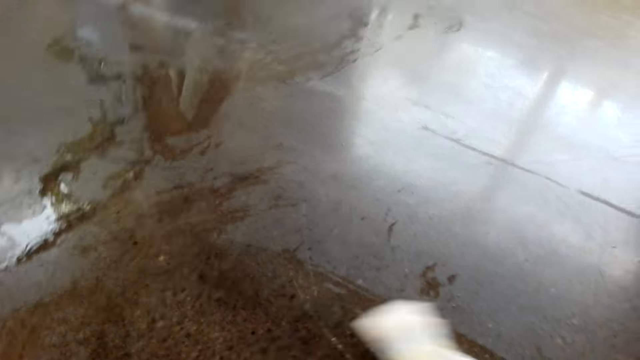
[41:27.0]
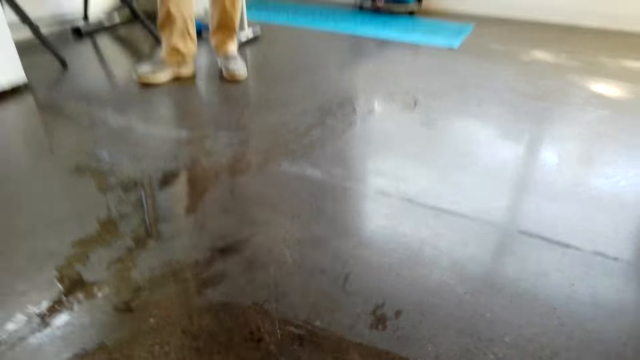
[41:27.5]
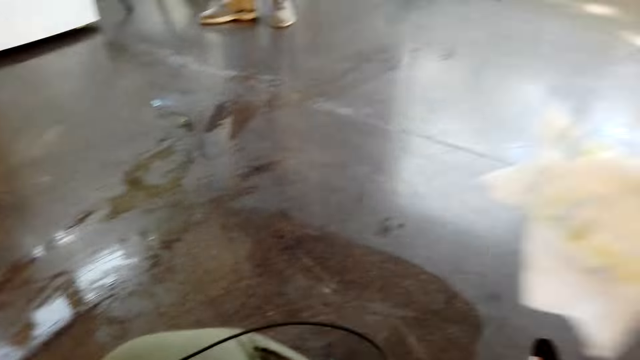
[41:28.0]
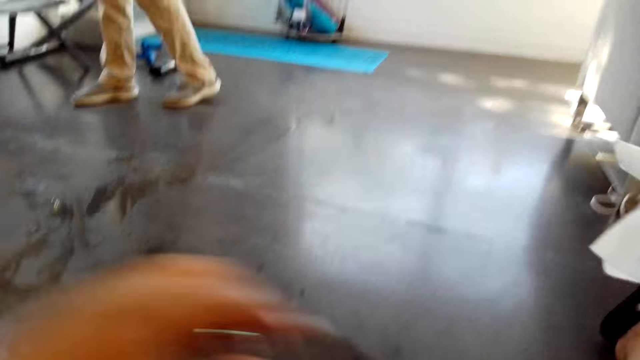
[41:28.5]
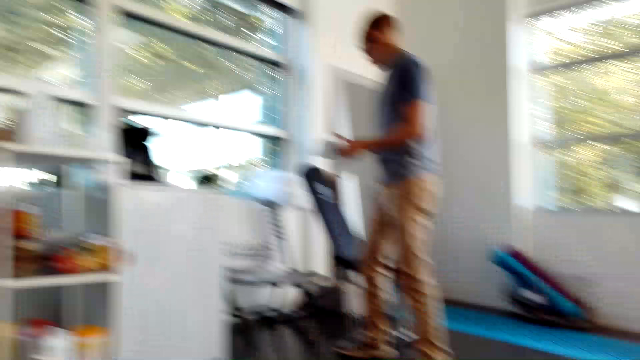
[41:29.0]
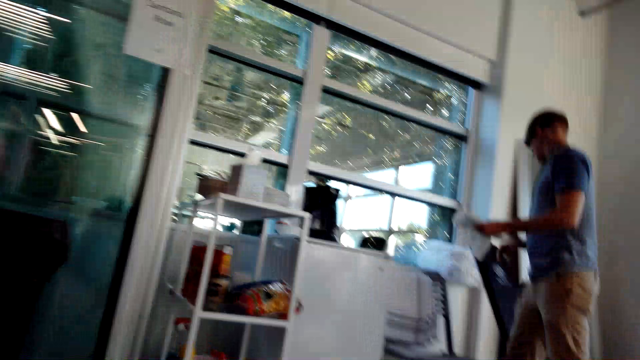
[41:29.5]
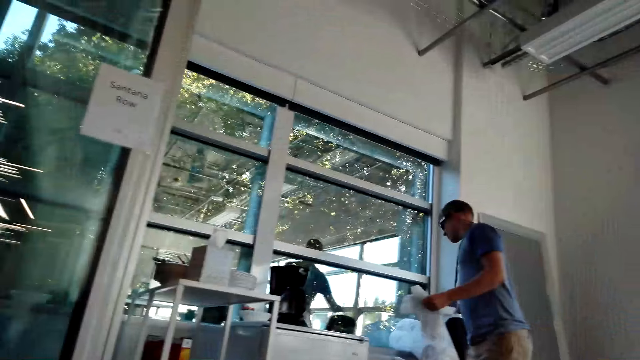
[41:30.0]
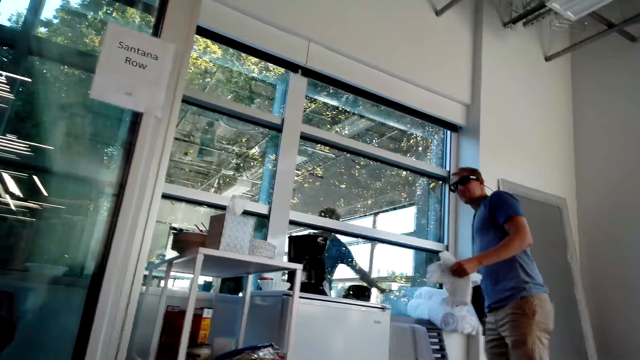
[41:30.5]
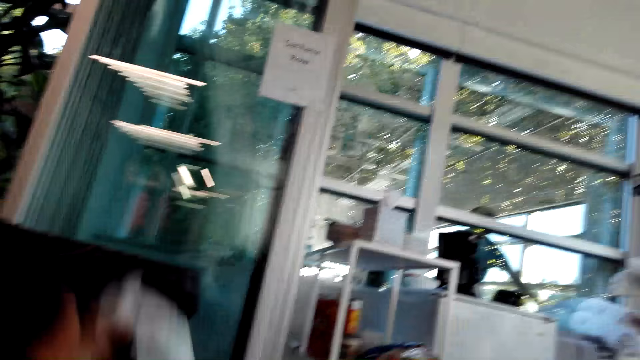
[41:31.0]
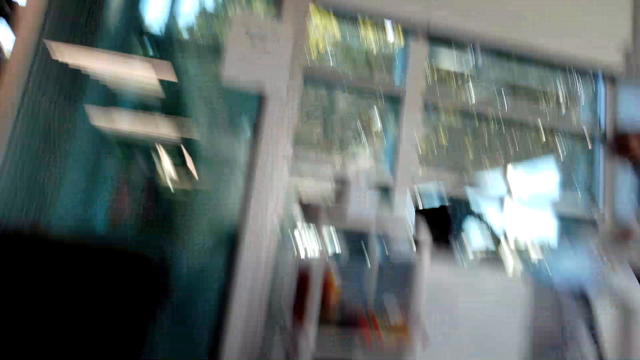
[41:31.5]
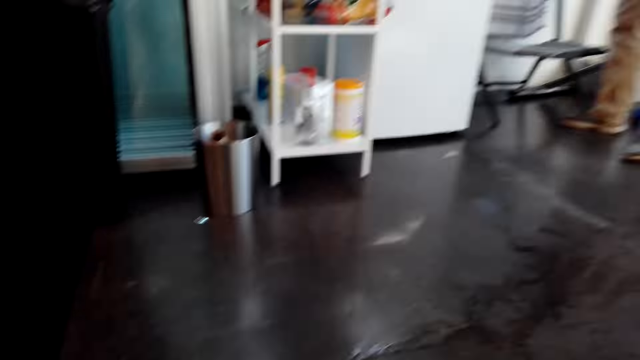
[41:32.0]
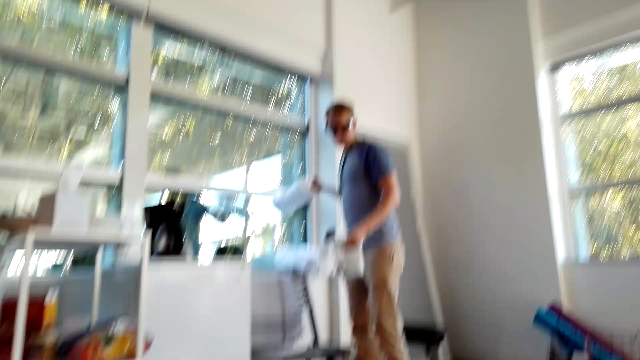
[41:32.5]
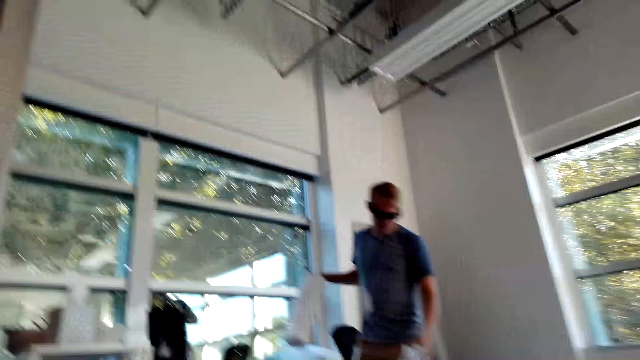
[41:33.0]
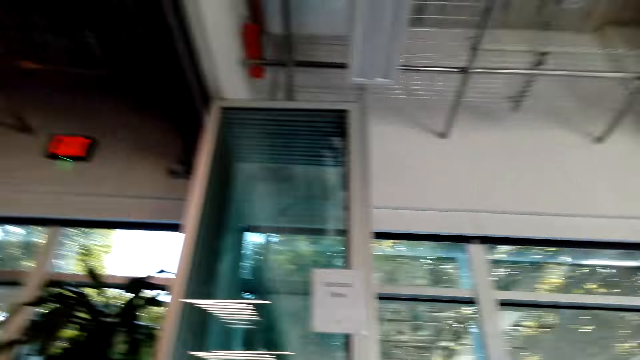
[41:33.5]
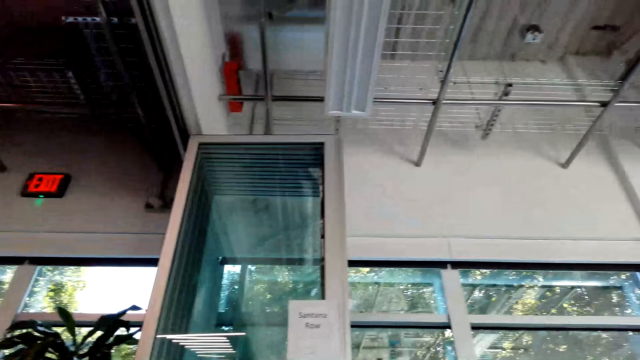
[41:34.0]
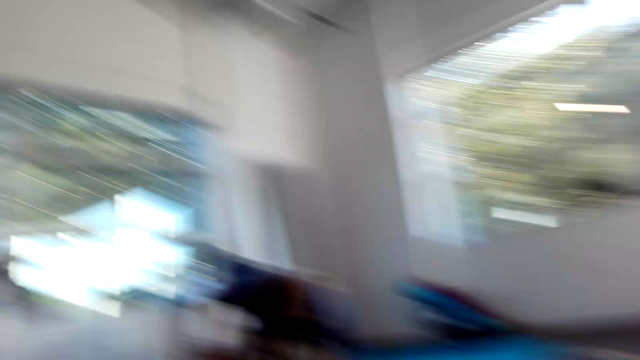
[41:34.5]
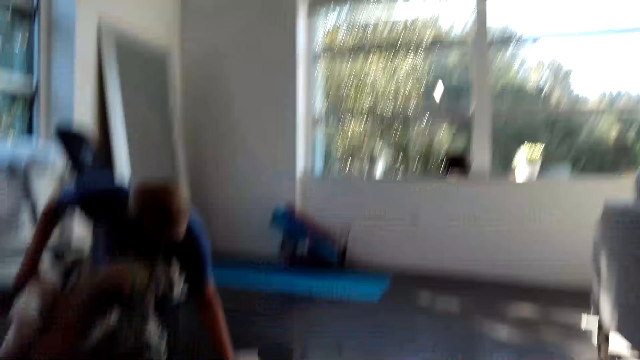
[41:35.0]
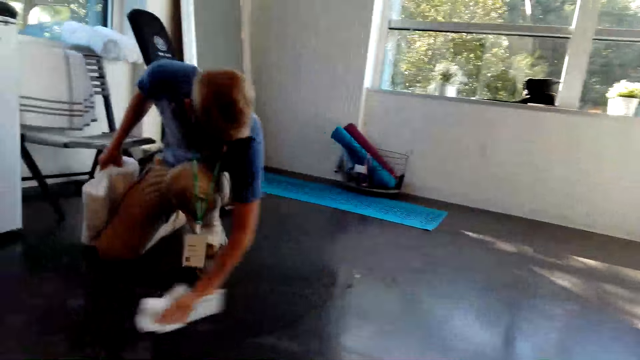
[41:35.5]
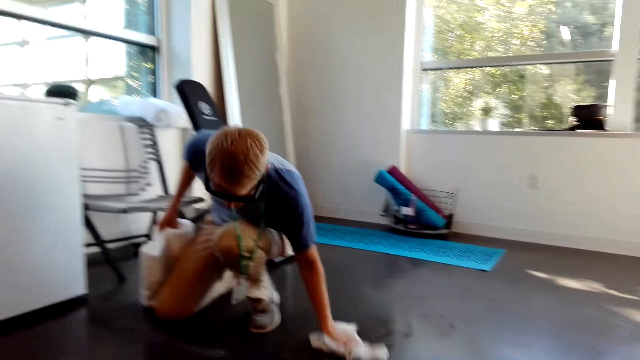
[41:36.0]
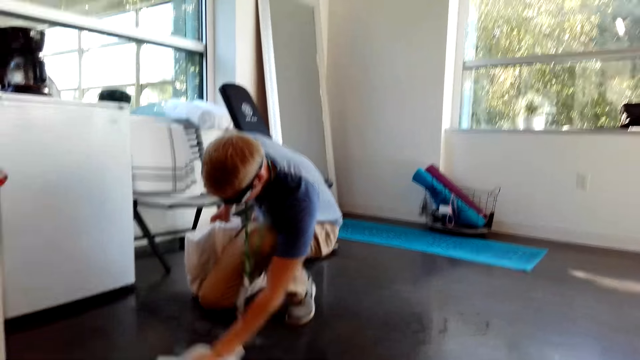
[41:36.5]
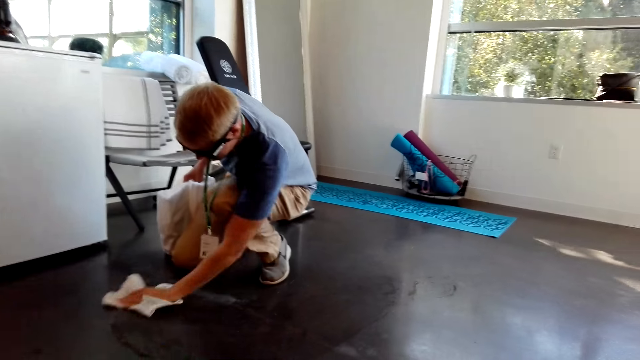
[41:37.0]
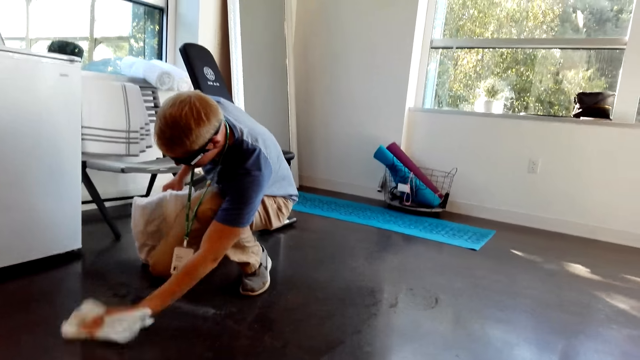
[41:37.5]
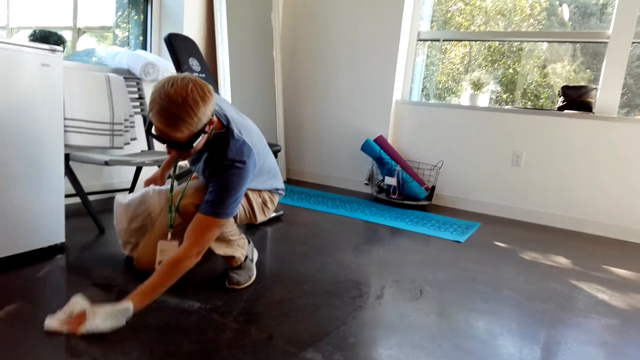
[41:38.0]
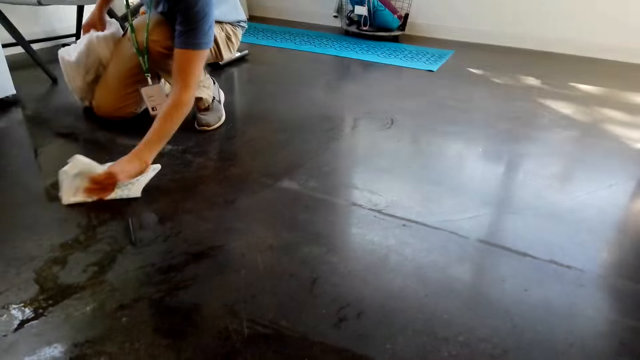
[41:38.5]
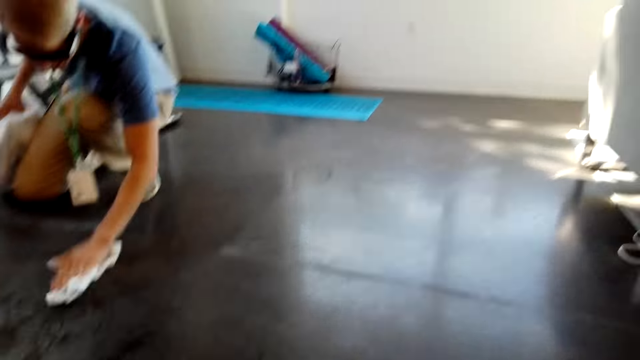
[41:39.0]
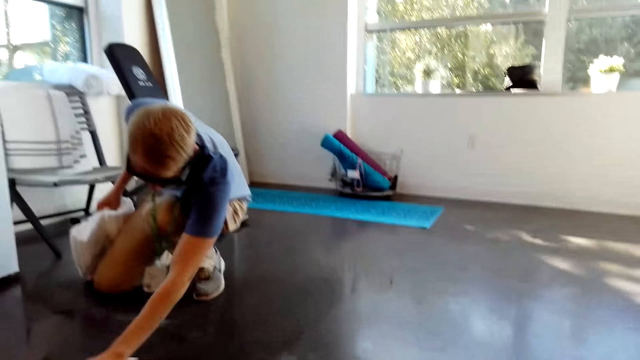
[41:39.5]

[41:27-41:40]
The camera wearer lifts the disposable tissue or kitchen towel. They talk to a man. They throw the kitchen towel in the dust bin. They look around. They talk to the man. The man wipes the floor with a kitchen towel. The camera wearer chats with the man.

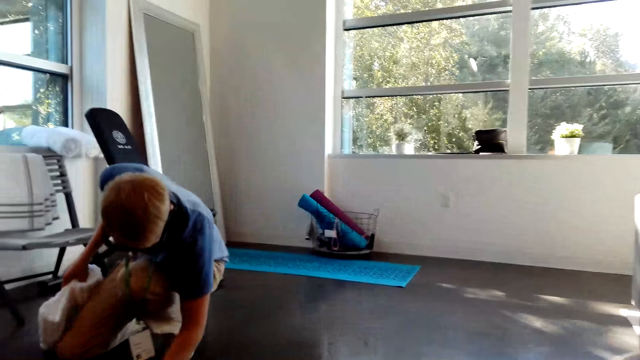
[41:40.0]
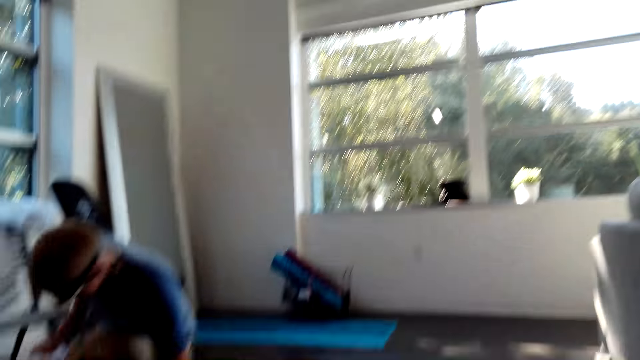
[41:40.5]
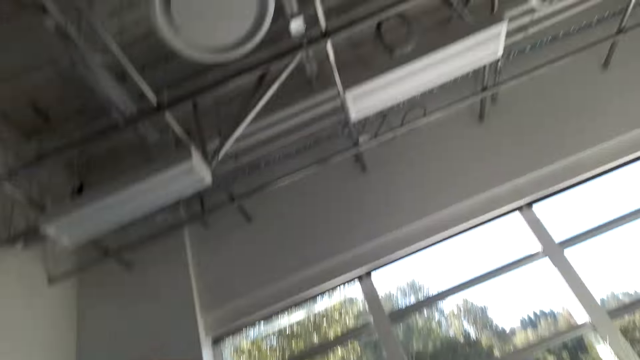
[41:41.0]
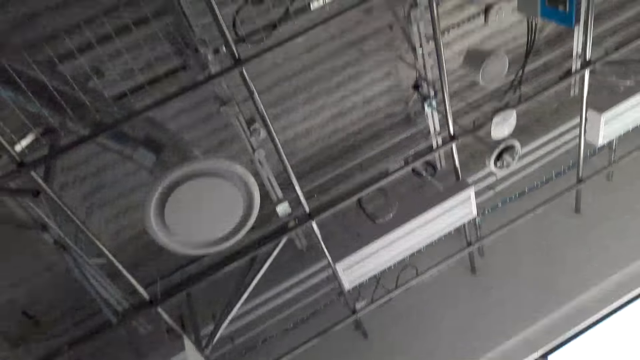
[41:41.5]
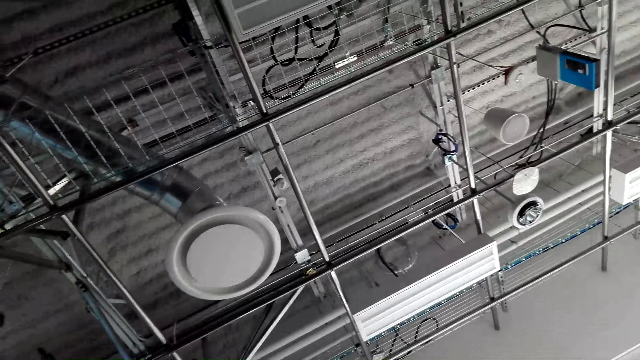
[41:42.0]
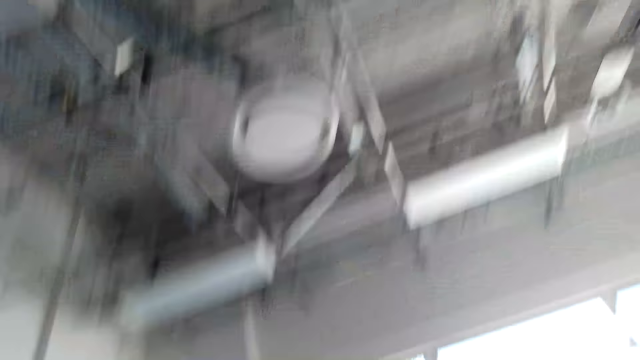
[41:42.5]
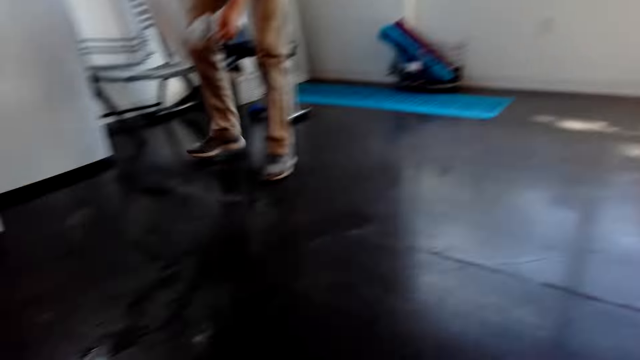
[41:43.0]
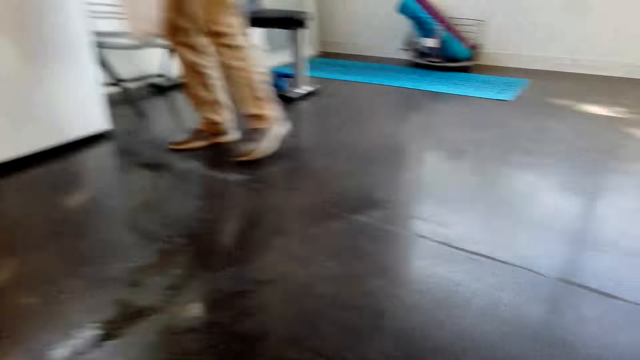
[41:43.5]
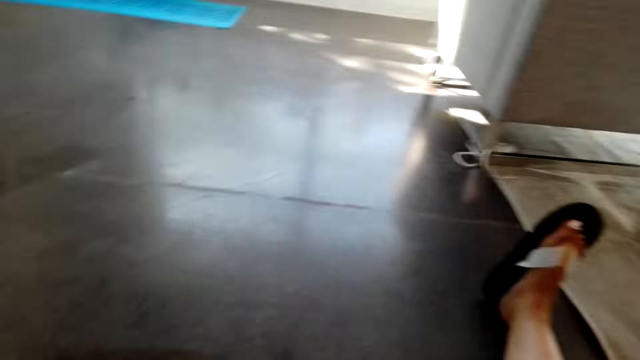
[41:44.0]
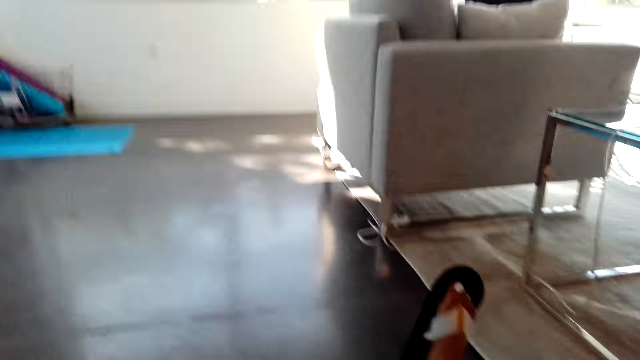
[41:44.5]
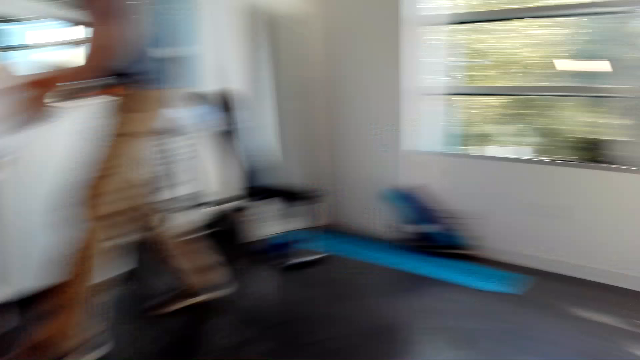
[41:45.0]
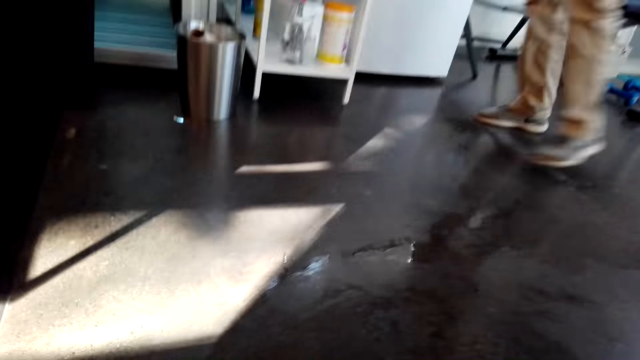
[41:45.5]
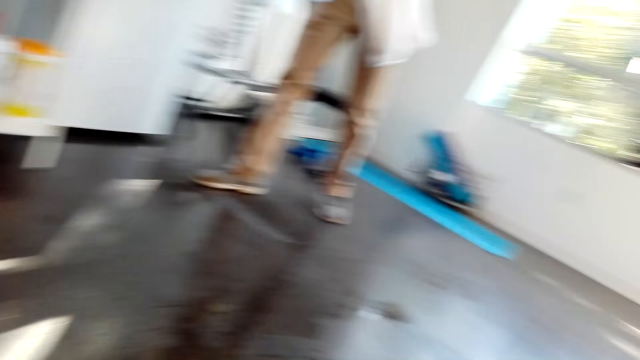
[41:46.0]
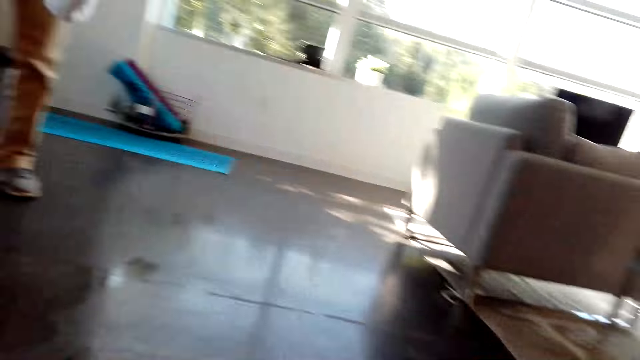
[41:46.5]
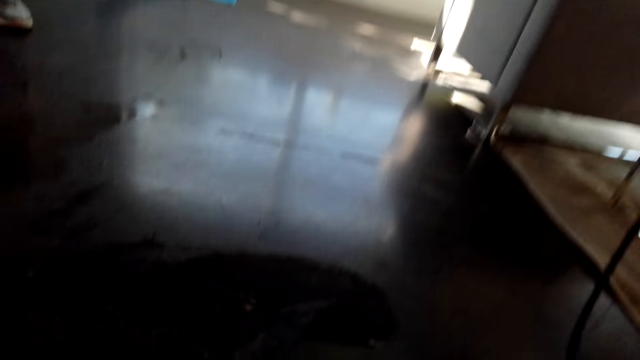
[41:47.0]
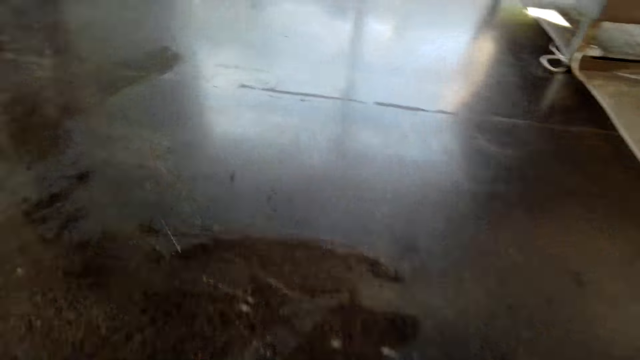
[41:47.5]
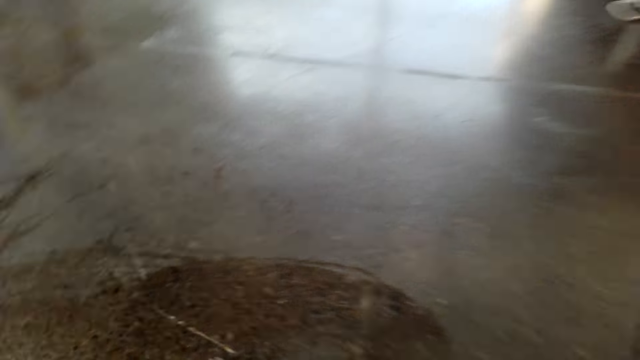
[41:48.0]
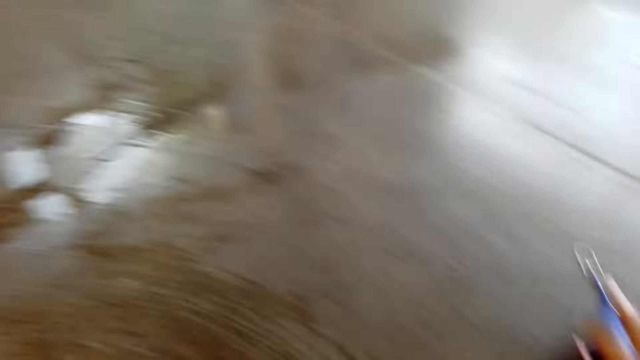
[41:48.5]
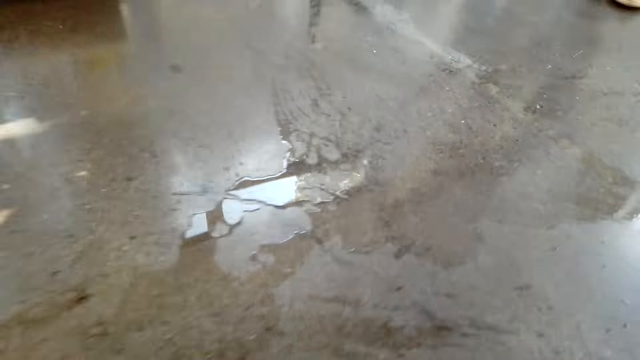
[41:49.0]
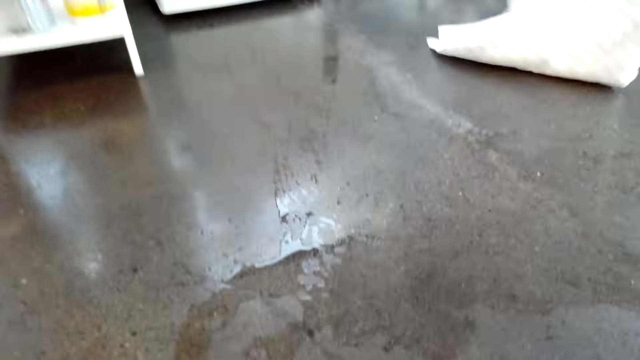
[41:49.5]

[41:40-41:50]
The camera wearer looks around. They talk to a man. They sit on the floor.
